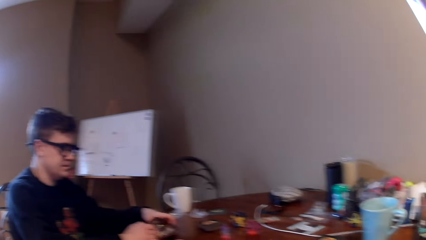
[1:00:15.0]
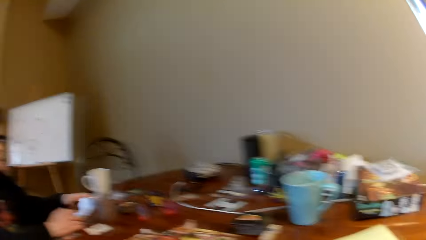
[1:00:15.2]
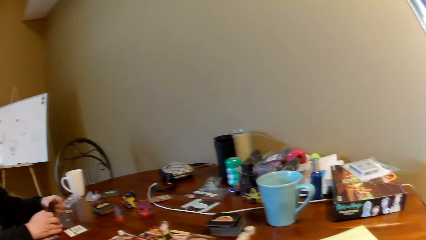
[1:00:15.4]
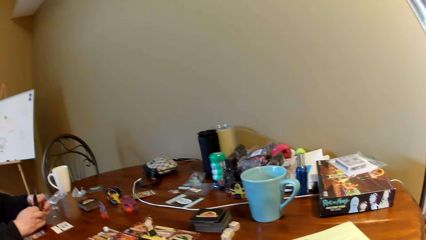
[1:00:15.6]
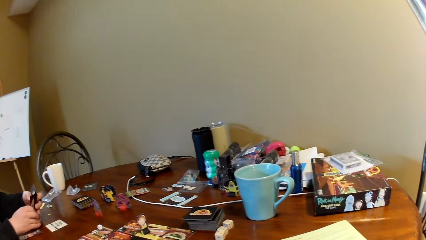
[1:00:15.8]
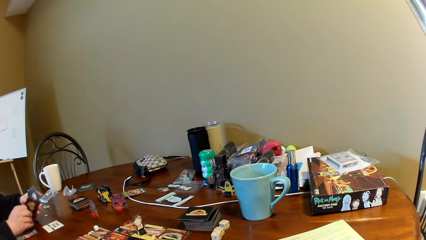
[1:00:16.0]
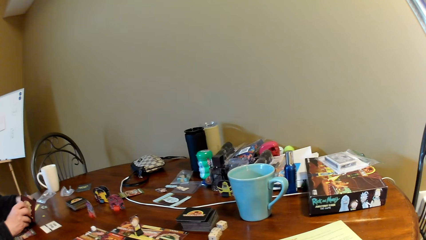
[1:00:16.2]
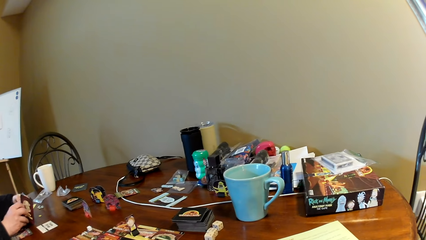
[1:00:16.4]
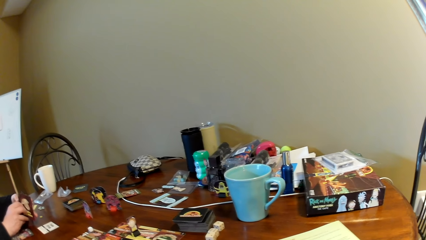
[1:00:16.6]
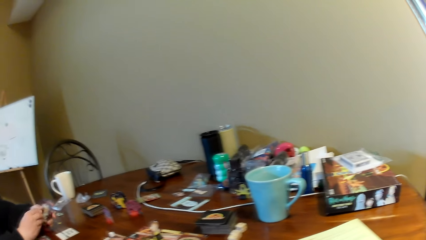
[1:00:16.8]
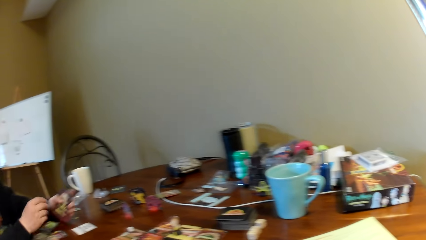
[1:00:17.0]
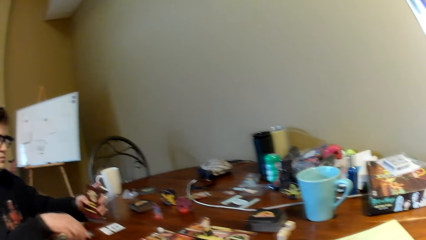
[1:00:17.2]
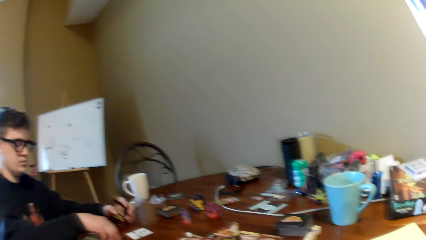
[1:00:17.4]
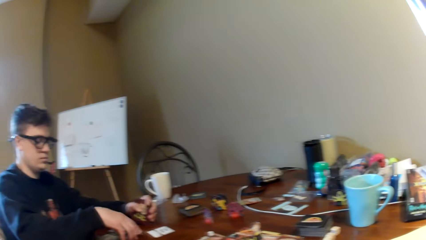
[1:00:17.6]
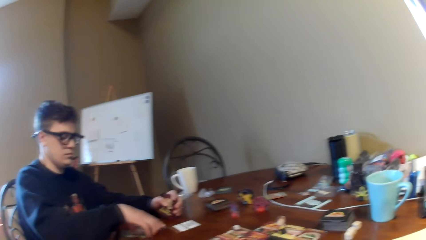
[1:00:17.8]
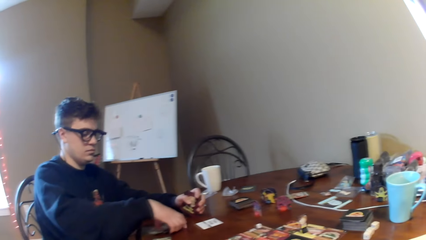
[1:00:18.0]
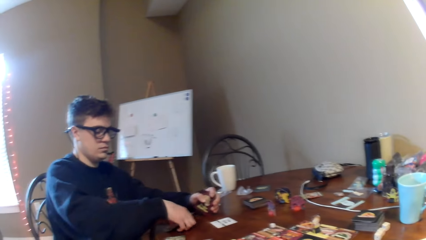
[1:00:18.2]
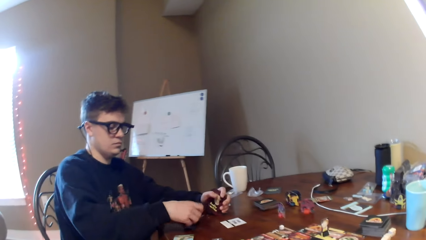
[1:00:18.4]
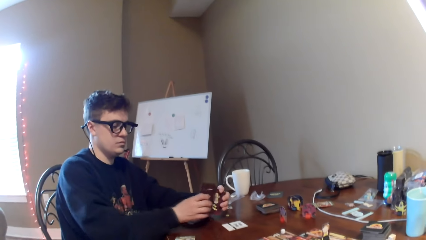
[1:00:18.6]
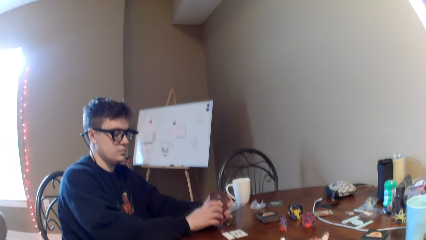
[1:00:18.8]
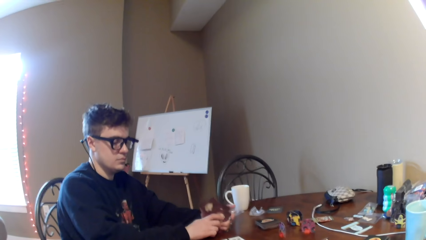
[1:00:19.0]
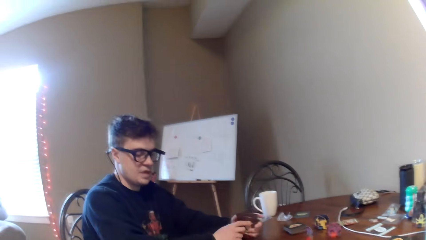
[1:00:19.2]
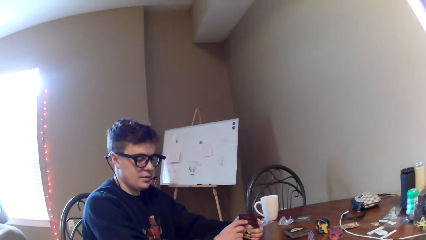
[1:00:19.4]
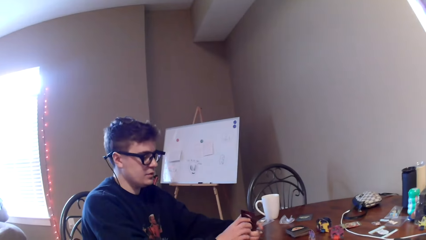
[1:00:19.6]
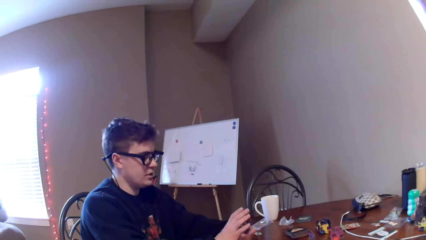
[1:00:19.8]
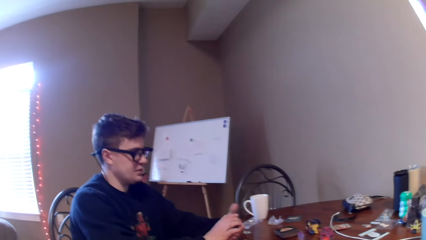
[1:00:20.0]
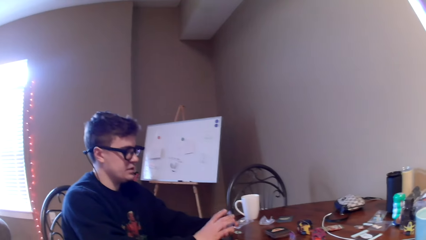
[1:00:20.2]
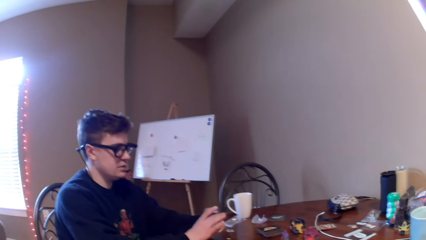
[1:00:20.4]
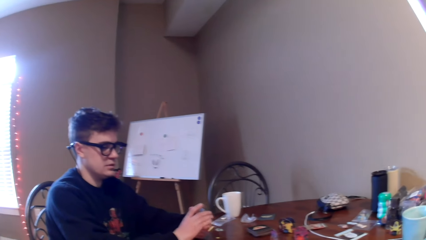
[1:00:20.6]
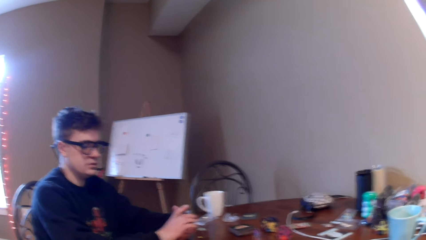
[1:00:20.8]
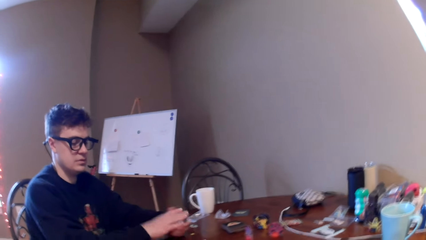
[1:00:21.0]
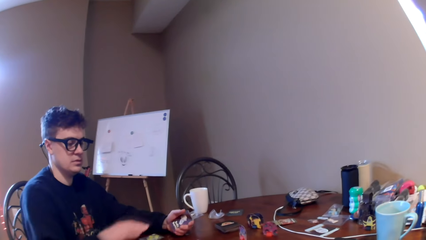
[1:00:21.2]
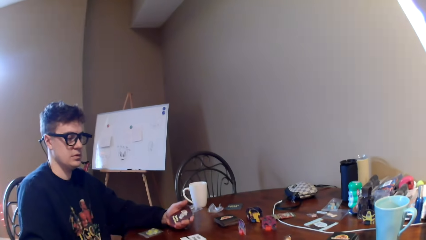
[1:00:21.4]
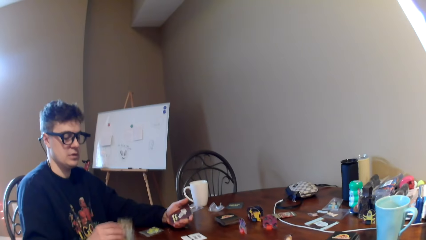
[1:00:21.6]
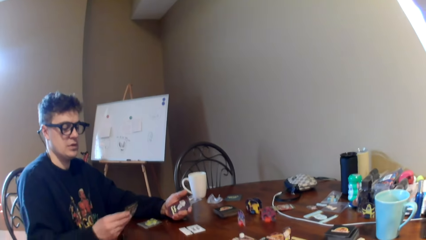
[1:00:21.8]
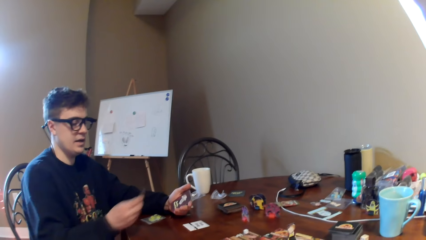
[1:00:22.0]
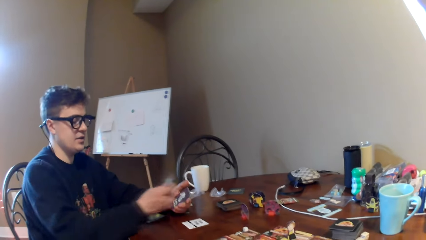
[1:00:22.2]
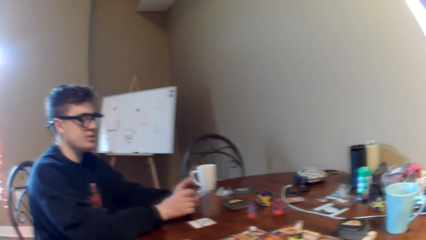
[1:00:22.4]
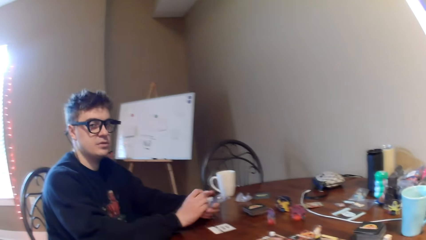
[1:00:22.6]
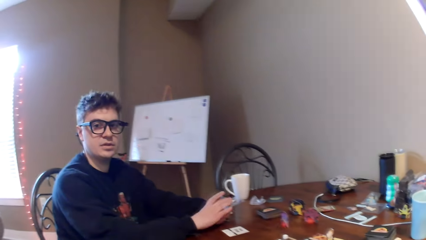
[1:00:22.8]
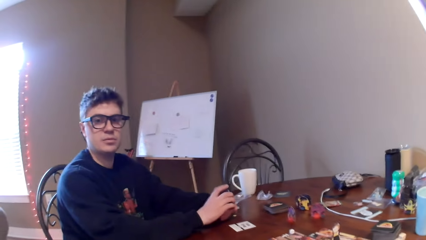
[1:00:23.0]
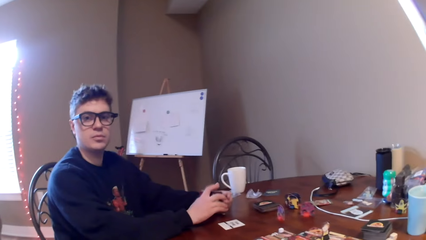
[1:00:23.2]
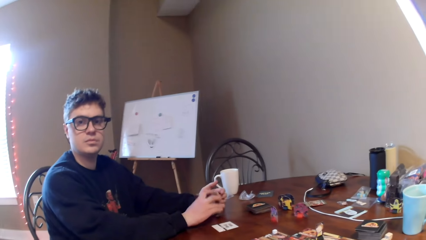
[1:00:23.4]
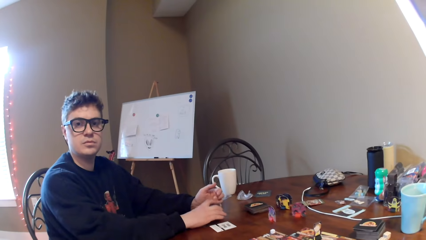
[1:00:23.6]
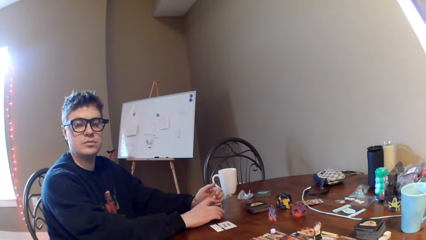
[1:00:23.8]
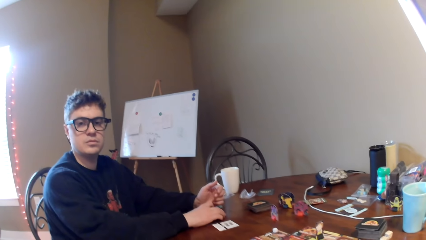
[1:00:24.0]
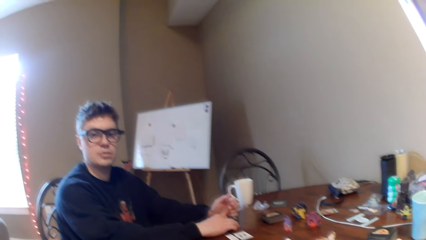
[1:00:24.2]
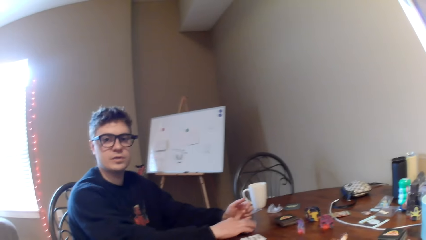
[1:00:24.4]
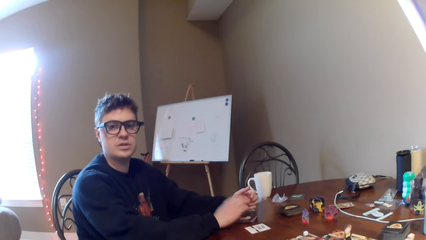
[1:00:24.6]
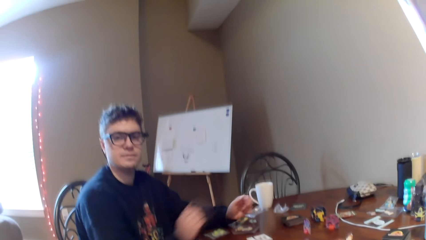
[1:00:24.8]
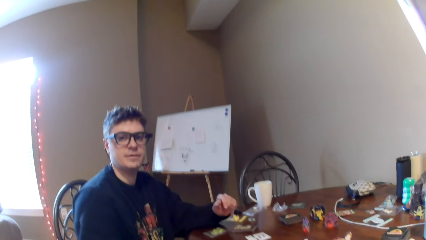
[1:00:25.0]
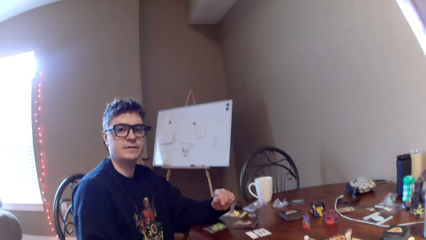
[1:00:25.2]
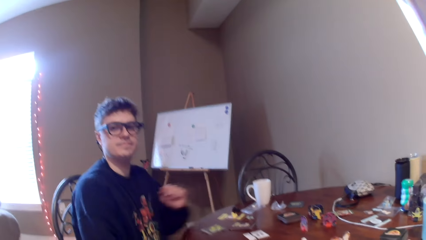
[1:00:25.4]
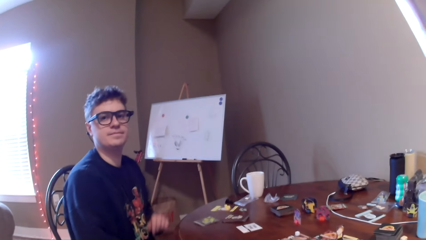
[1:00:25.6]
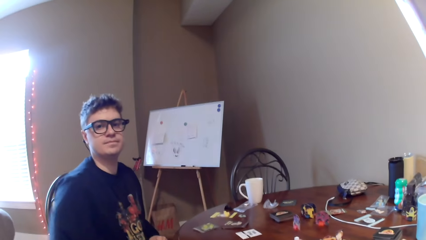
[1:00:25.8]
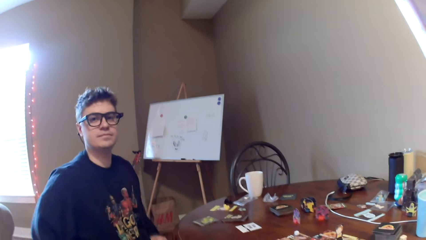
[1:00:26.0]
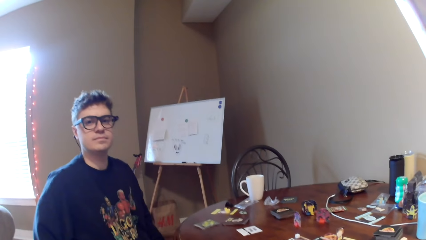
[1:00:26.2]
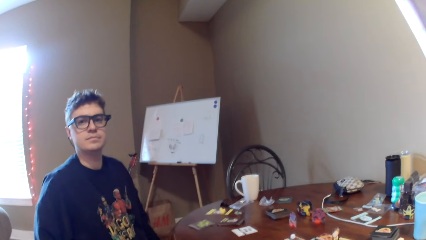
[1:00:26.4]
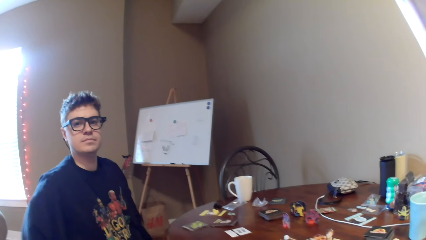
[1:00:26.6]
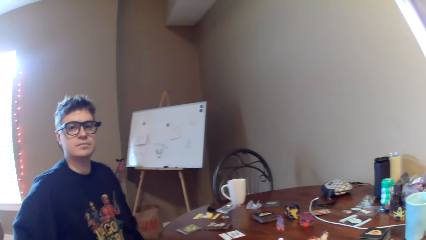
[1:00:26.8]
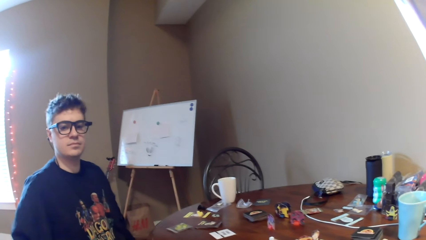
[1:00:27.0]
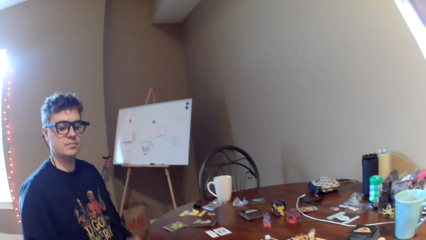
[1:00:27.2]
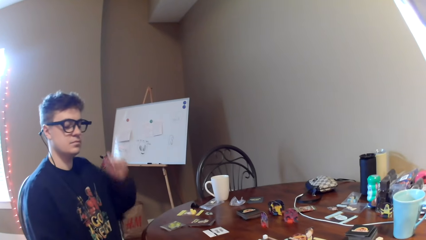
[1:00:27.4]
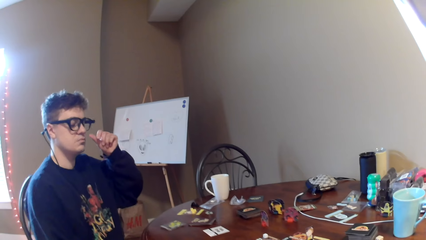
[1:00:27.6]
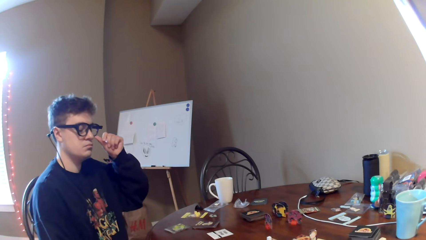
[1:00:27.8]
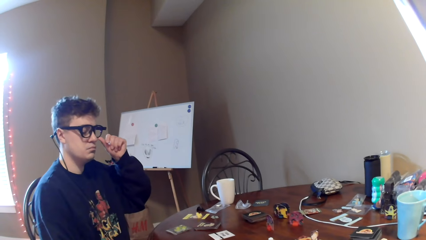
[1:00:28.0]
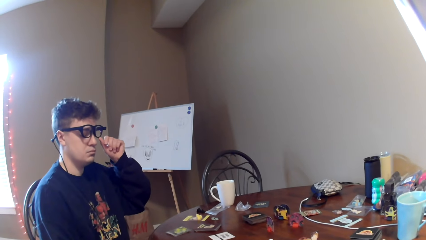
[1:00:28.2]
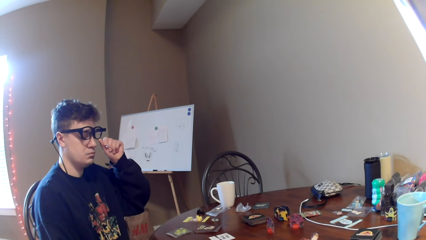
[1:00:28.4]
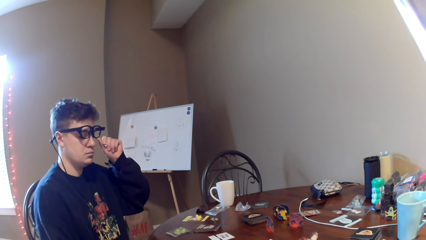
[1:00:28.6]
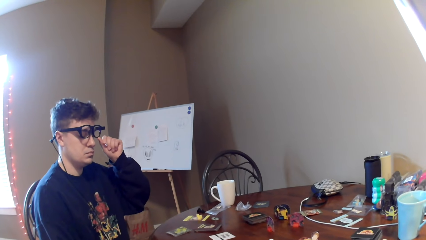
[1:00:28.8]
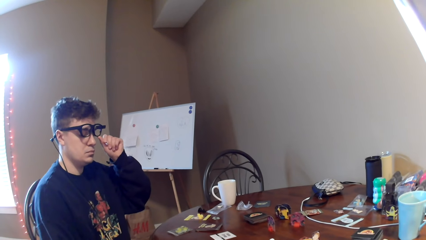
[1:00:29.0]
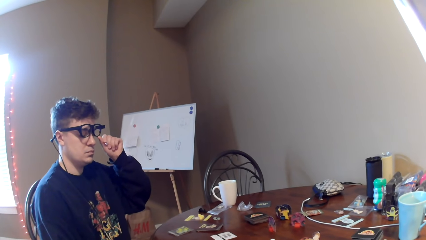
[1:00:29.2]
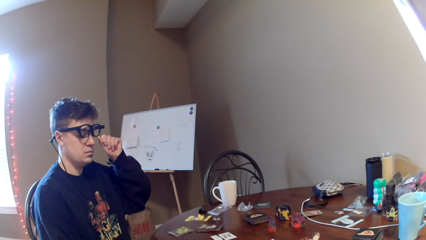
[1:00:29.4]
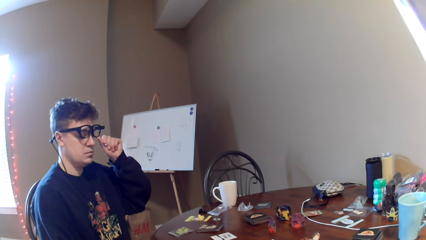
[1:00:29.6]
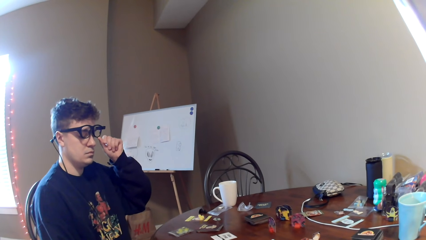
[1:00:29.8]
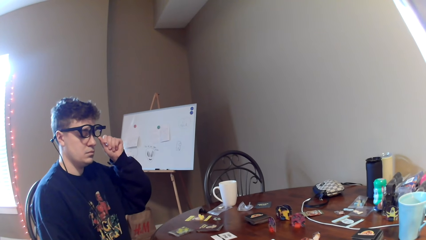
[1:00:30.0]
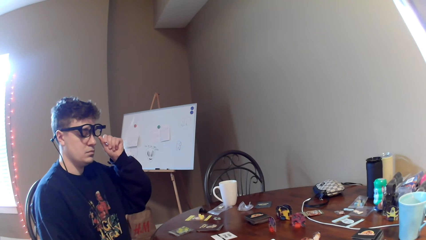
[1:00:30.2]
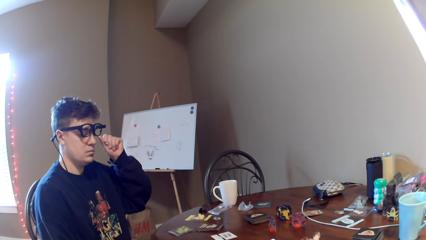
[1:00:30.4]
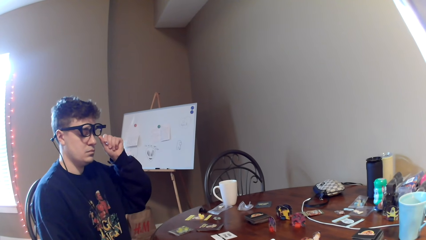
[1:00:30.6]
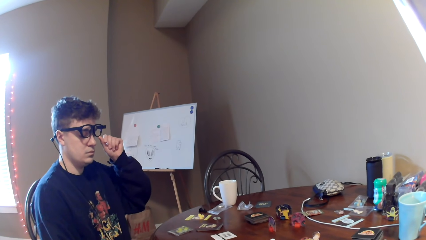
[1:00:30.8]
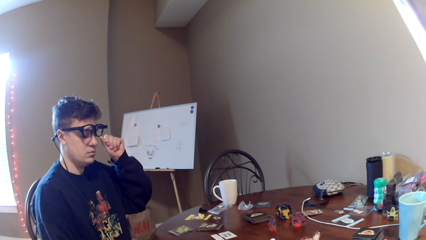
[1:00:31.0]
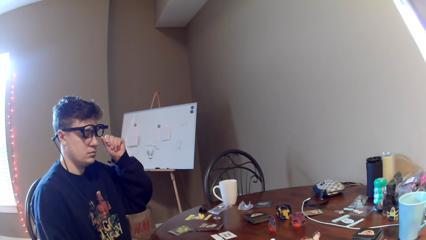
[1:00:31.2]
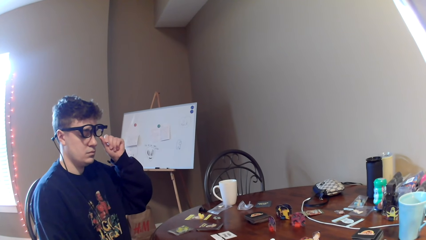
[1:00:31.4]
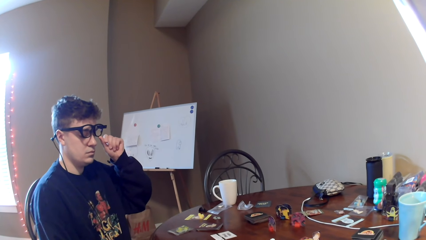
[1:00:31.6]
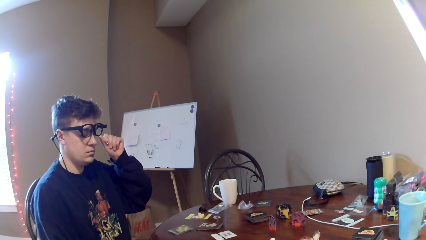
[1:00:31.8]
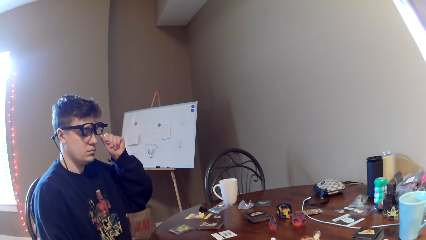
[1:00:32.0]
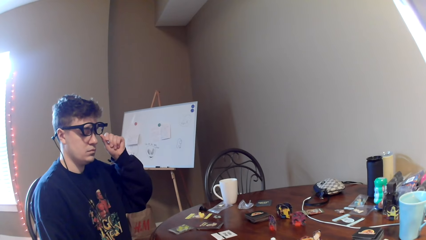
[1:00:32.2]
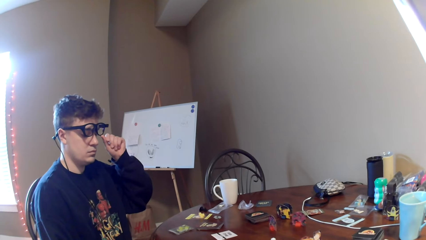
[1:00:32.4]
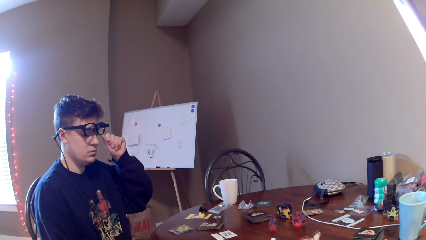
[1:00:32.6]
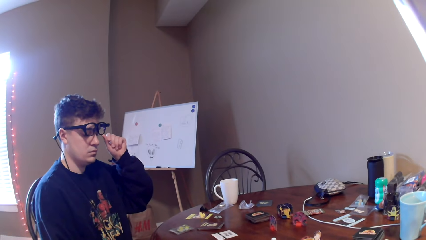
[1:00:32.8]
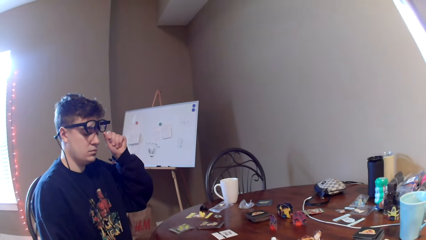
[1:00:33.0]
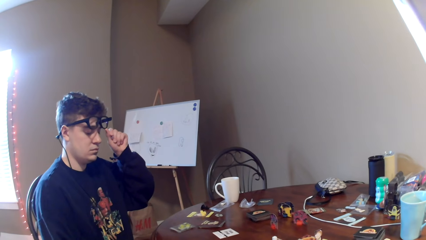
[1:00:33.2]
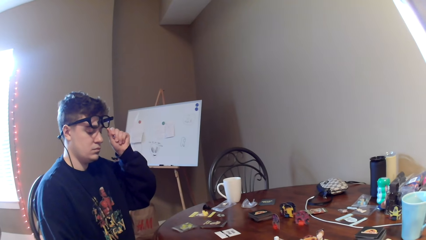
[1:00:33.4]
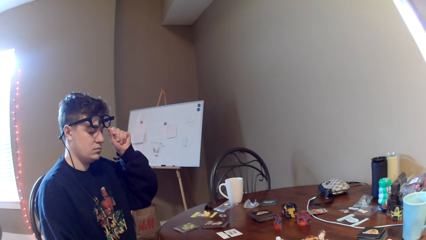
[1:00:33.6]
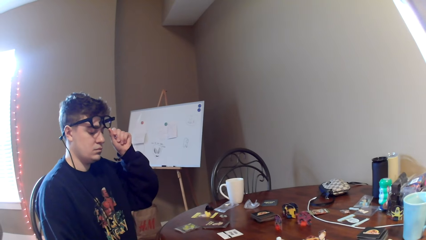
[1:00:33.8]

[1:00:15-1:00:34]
The camera wearer looks at the booklet on the table. They look at a man. The man adjusts the eyeglasses.
